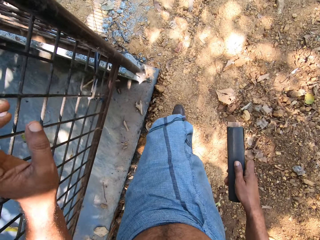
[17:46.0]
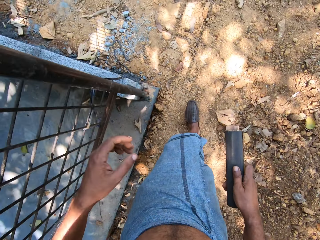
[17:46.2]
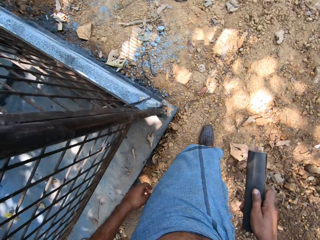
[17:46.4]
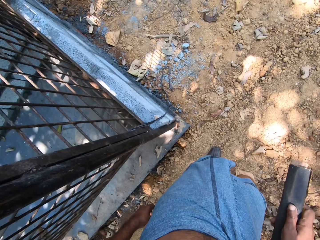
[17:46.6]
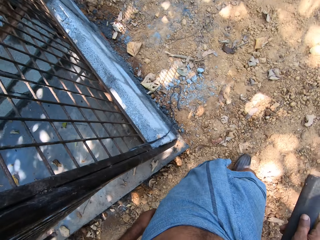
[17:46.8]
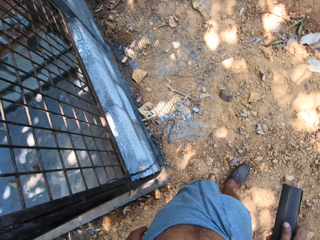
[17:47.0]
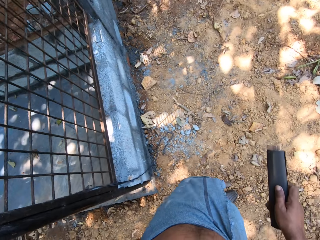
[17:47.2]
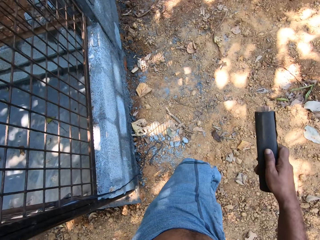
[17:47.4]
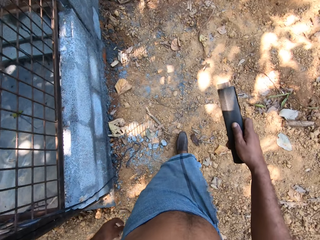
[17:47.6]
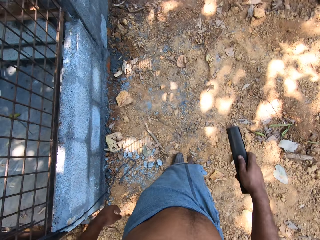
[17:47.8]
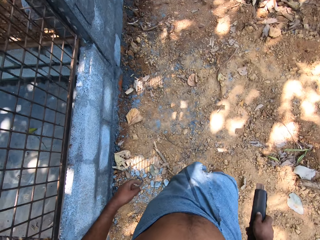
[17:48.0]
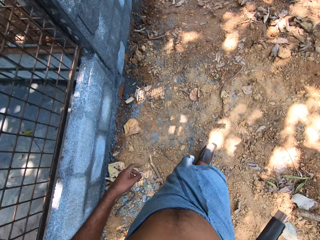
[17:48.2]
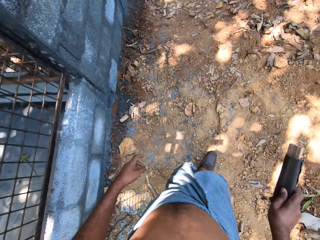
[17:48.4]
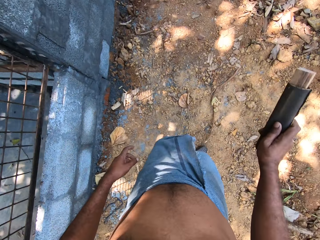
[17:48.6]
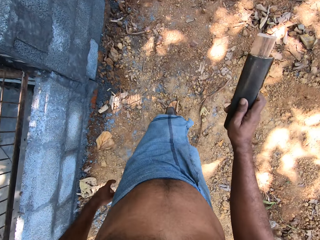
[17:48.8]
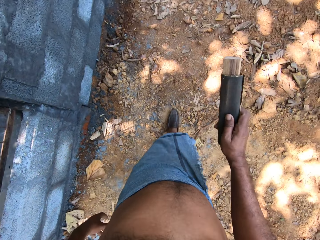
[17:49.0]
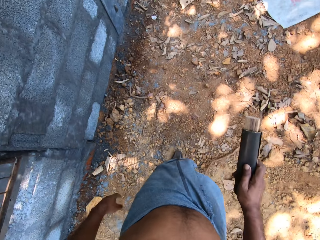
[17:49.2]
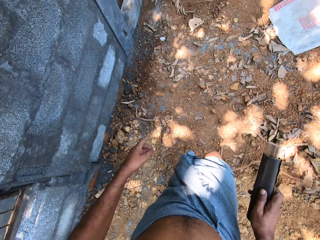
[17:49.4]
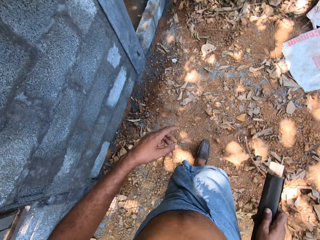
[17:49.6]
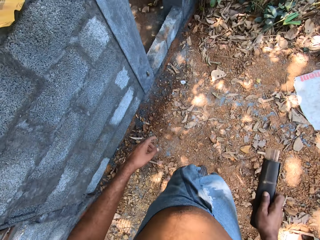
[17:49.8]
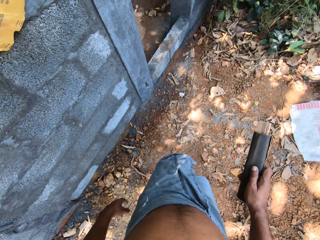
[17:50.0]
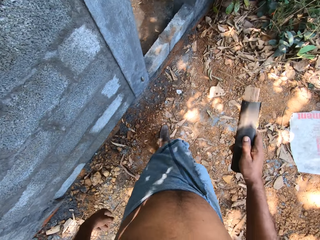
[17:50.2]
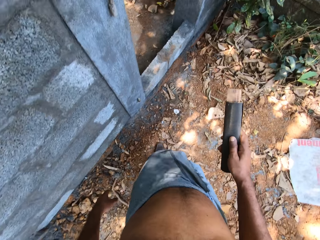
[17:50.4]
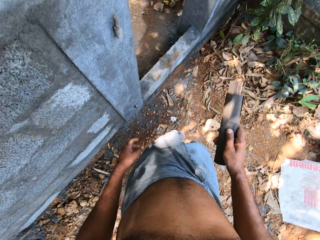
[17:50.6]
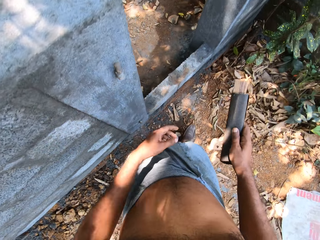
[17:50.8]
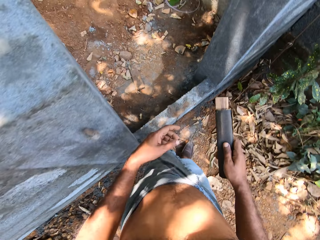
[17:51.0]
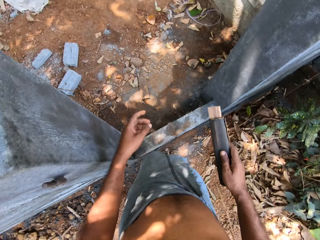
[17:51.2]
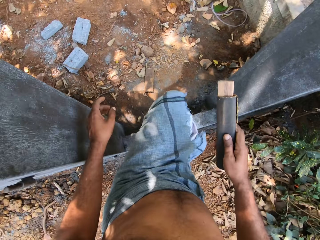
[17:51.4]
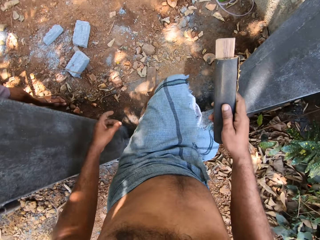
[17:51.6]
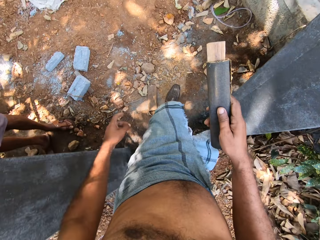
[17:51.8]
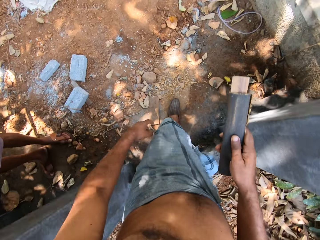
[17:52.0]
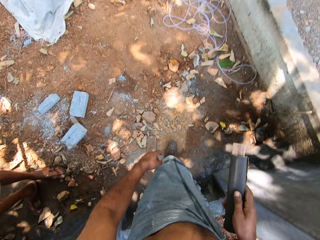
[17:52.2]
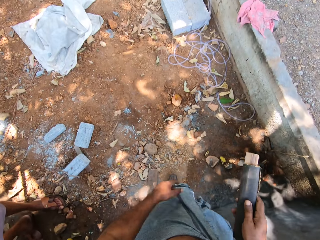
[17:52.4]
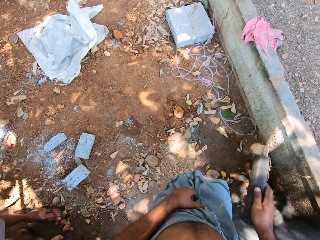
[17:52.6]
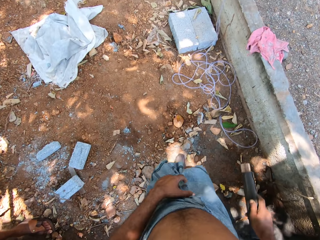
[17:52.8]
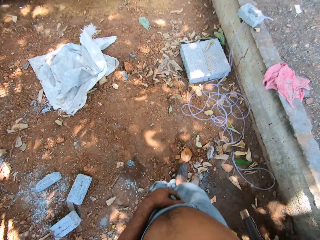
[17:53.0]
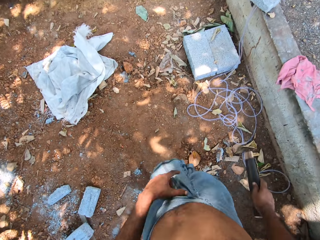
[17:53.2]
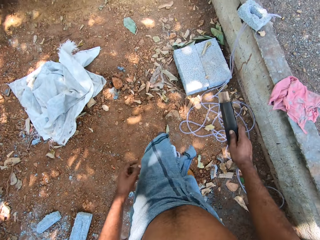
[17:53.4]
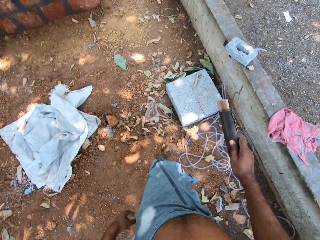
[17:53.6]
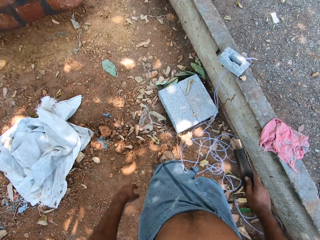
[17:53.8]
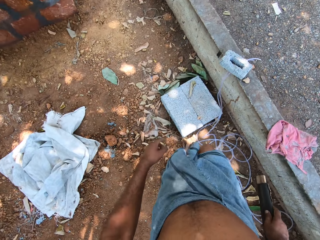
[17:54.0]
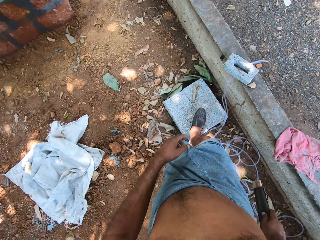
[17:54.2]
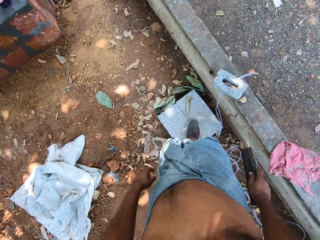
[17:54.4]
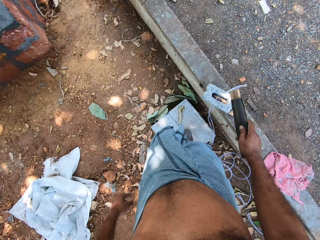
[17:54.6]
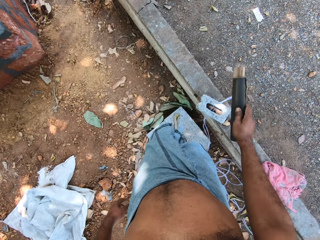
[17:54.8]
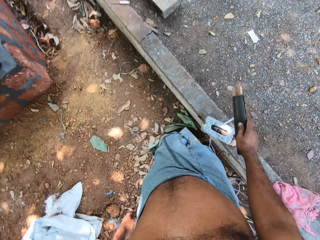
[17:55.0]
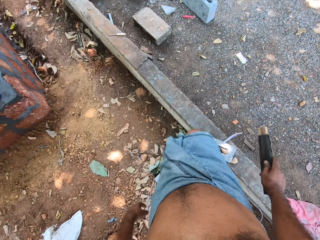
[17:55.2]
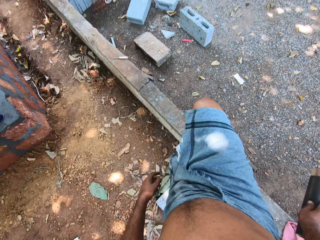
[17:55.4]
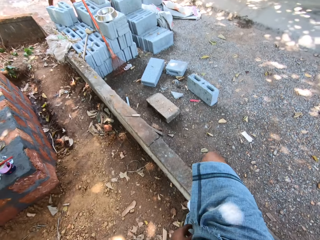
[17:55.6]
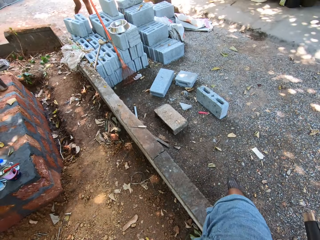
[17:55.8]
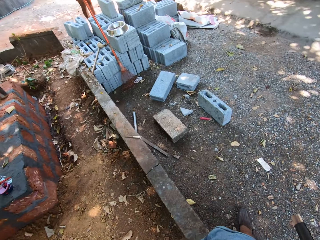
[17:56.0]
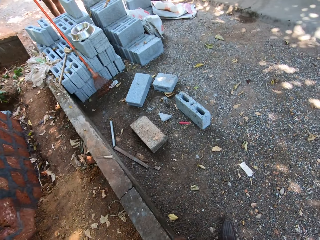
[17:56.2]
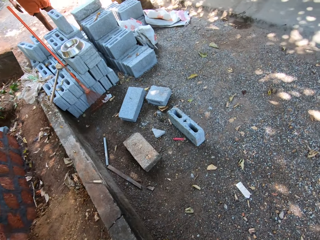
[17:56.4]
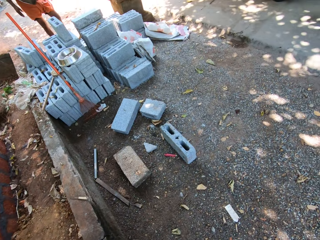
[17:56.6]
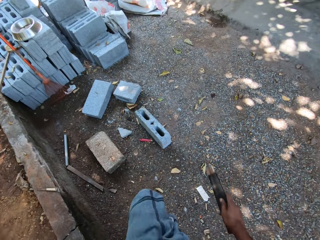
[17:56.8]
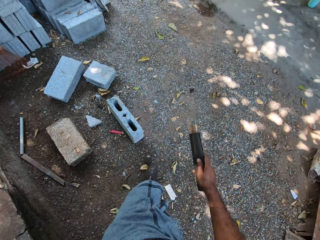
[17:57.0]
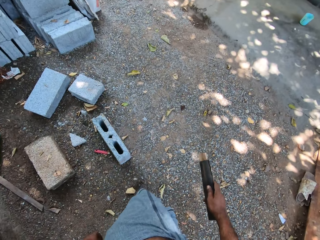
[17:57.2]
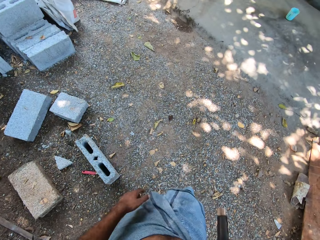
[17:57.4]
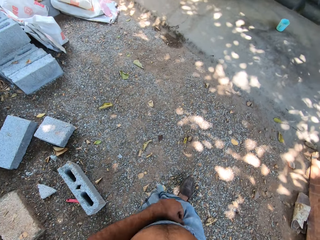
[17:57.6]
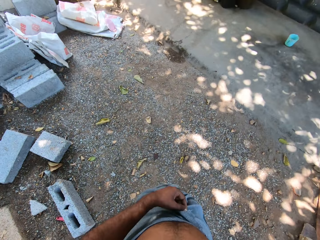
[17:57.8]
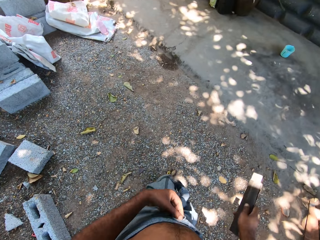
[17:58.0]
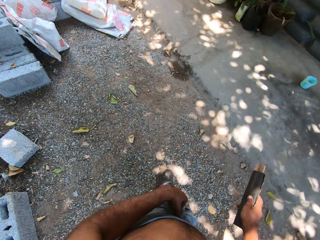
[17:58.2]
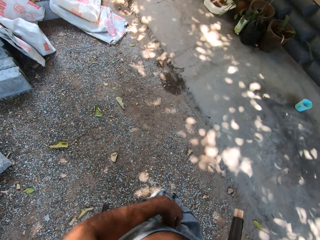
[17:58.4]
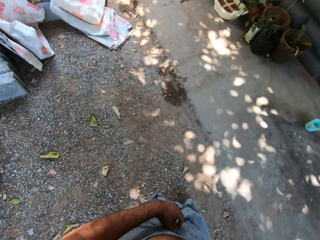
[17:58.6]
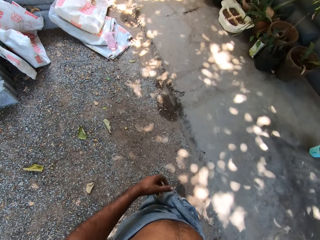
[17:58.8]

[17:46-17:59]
The camera wearer walks across the compound. A person stands across the compound.

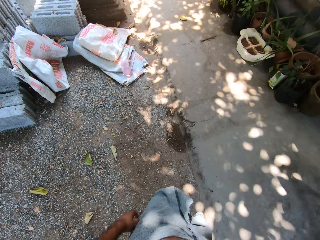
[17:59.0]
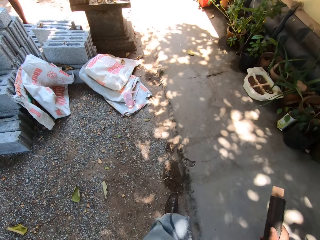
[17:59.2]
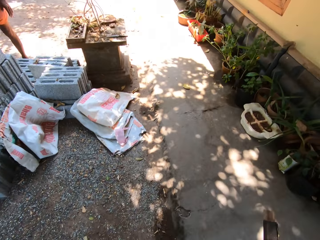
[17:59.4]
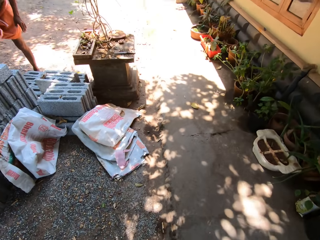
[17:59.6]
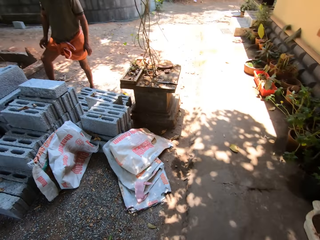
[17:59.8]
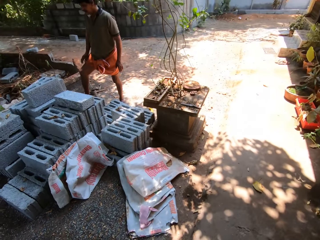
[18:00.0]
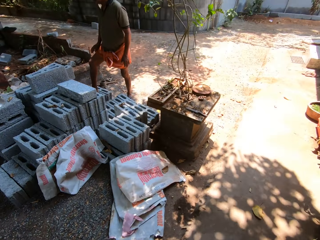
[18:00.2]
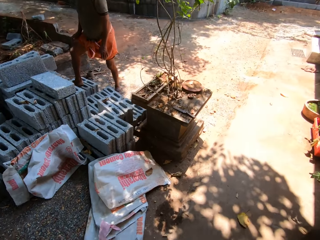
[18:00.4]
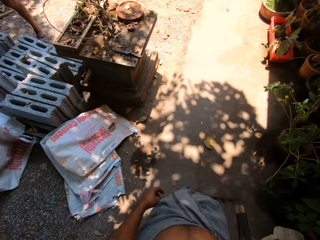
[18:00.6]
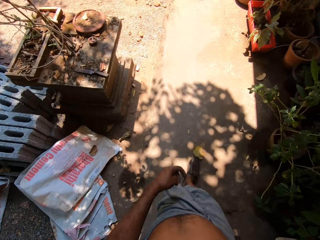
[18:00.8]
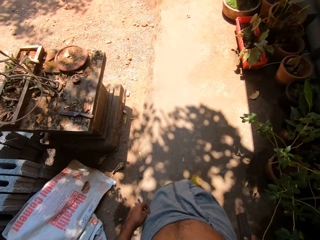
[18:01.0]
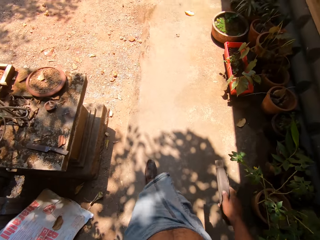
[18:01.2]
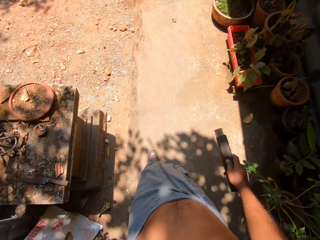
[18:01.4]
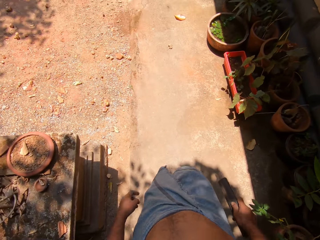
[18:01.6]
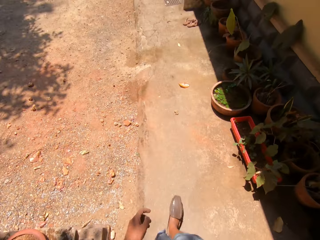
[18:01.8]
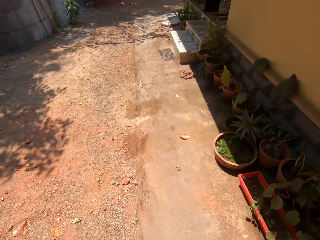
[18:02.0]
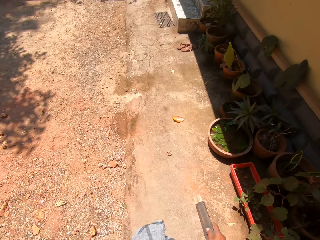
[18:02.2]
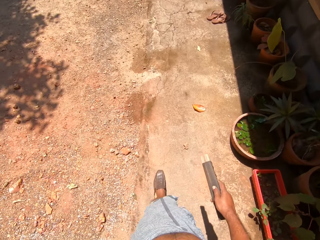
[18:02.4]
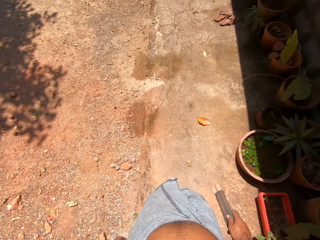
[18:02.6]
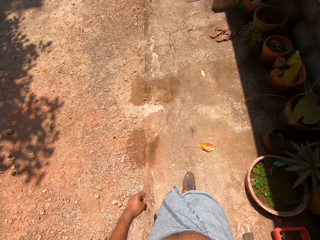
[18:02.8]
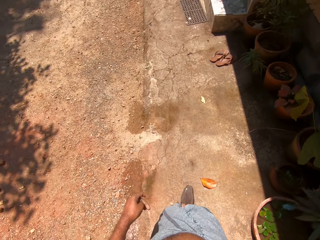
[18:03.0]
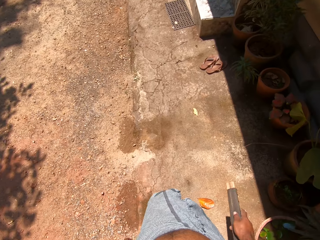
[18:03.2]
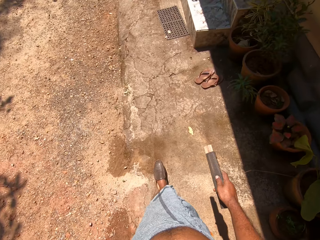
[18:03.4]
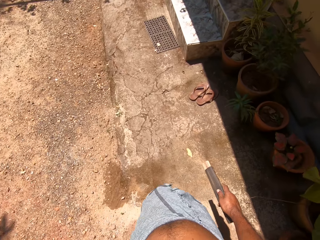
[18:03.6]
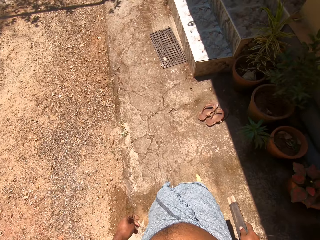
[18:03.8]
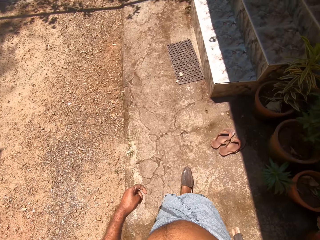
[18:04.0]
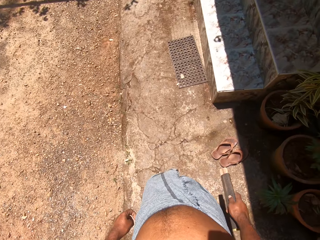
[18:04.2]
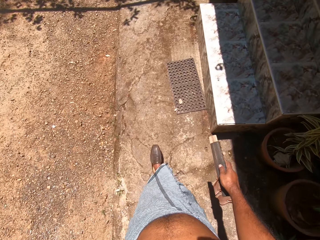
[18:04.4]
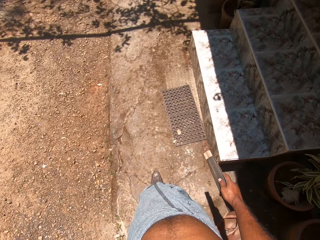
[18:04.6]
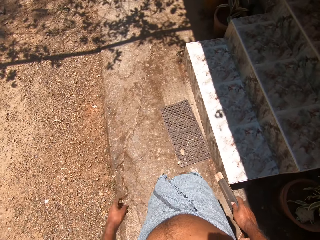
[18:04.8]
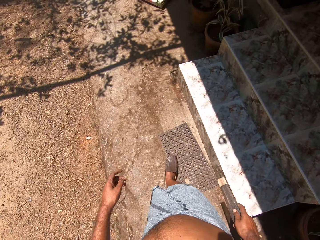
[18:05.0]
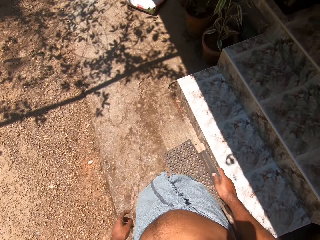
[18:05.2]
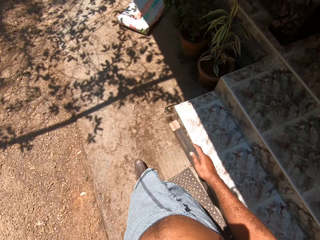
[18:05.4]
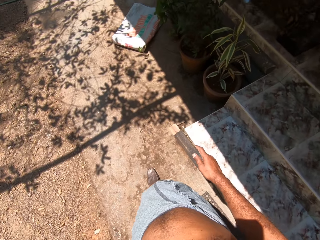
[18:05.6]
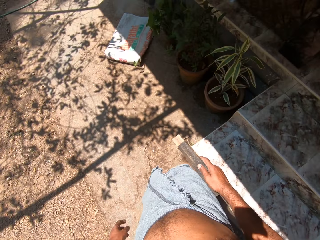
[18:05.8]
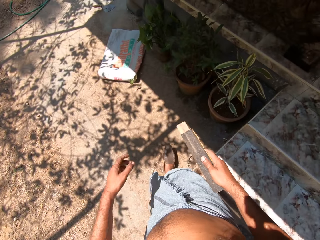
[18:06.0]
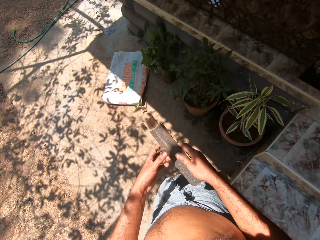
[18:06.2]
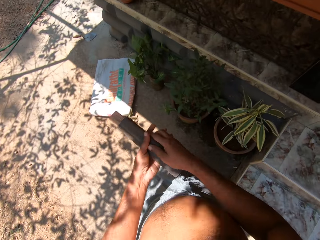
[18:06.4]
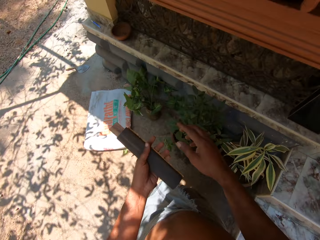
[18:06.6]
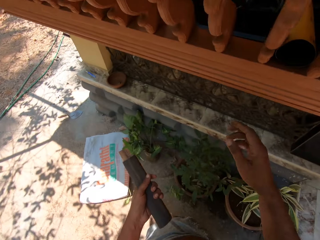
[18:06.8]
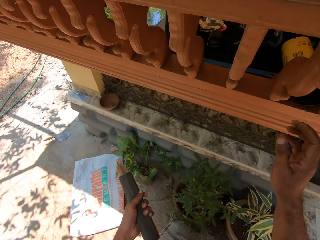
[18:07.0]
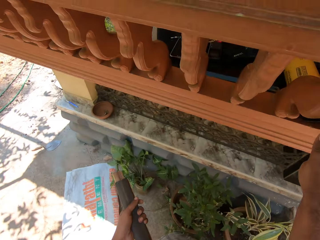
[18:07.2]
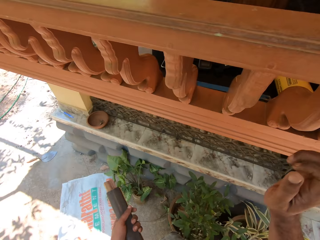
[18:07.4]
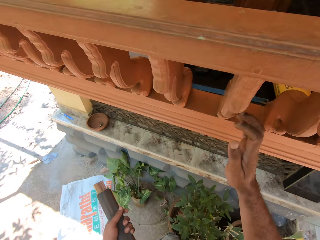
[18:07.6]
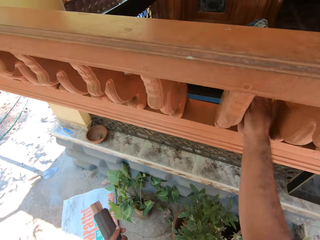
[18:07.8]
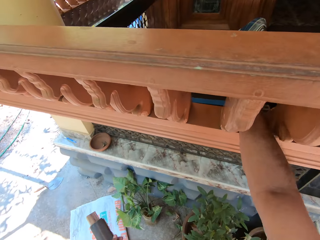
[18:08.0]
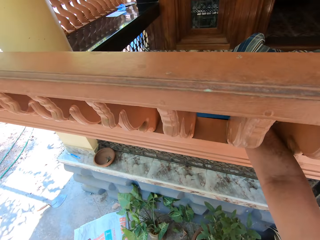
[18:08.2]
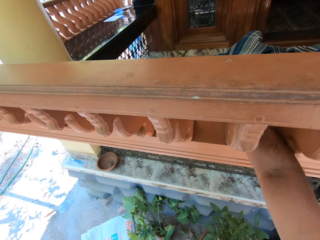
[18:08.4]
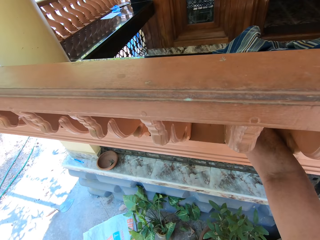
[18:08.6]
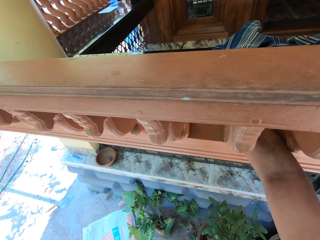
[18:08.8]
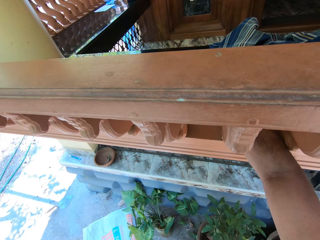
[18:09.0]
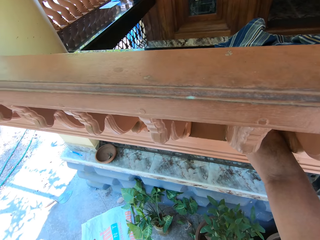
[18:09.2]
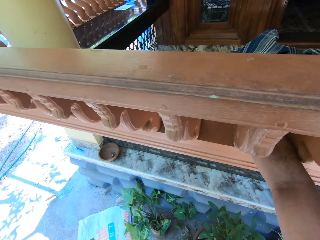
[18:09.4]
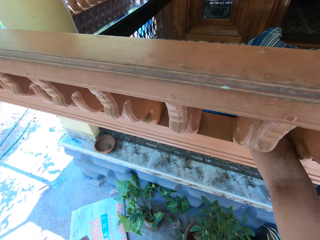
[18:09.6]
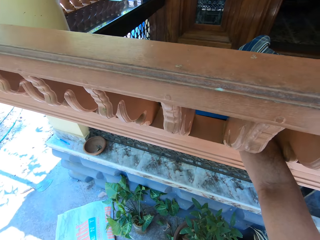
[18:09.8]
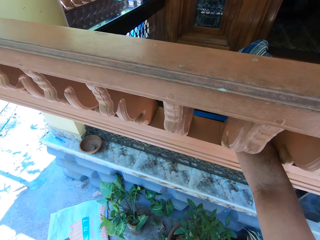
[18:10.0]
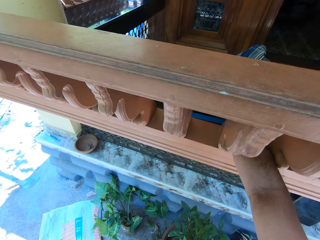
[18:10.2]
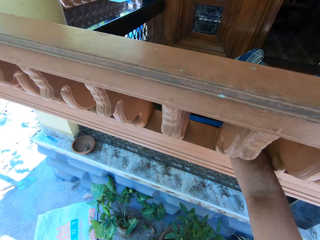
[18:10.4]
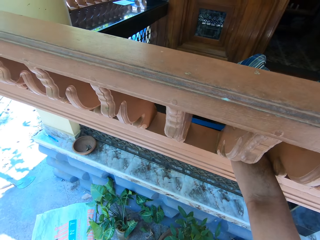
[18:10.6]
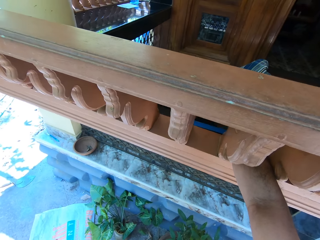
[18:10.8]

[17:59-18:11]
A man interacts with the camera wearer. The camera wearer passes the sandpaper from his right hand to his left hand. He places his right hand into the frame of a balcony.
